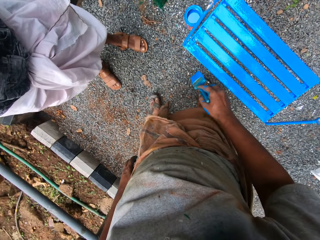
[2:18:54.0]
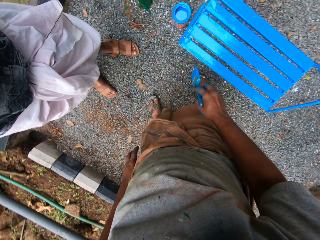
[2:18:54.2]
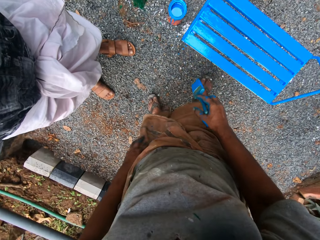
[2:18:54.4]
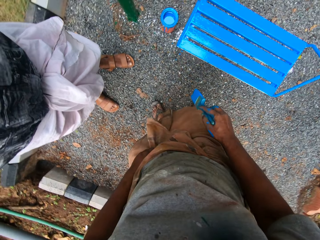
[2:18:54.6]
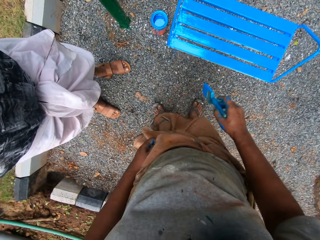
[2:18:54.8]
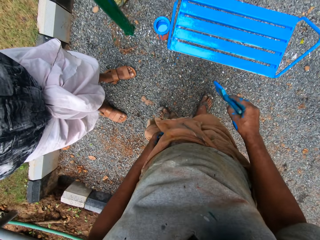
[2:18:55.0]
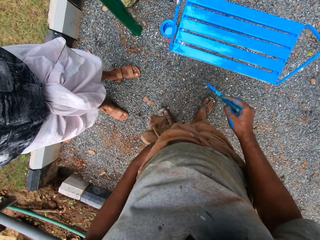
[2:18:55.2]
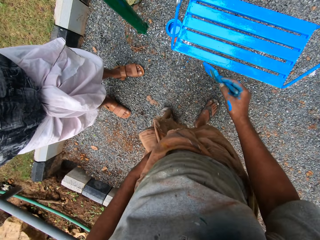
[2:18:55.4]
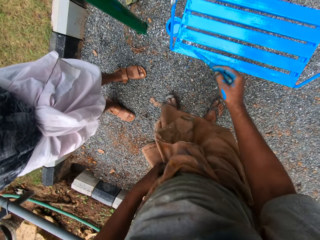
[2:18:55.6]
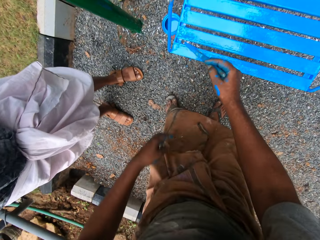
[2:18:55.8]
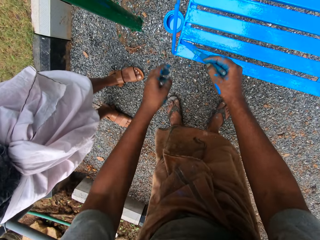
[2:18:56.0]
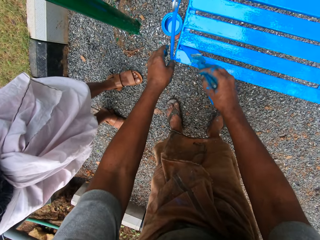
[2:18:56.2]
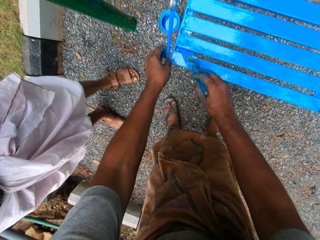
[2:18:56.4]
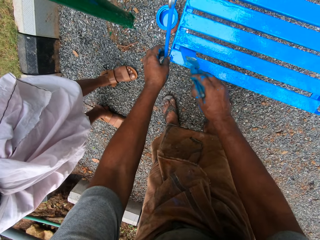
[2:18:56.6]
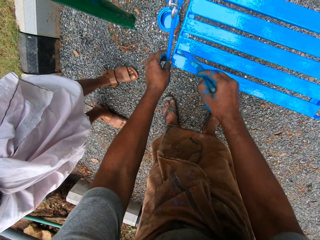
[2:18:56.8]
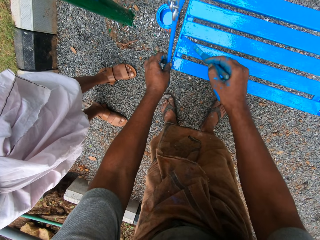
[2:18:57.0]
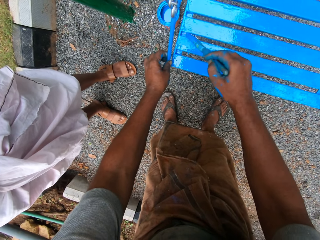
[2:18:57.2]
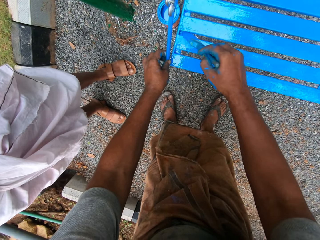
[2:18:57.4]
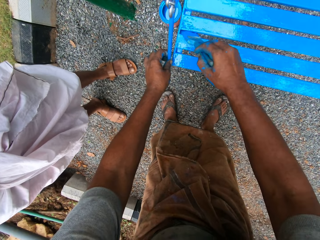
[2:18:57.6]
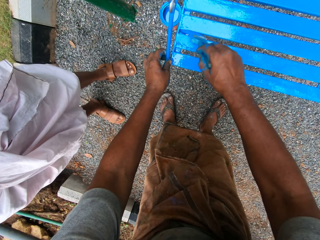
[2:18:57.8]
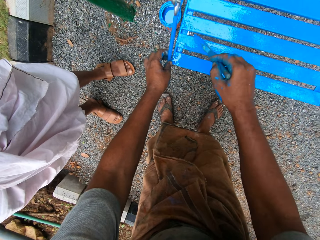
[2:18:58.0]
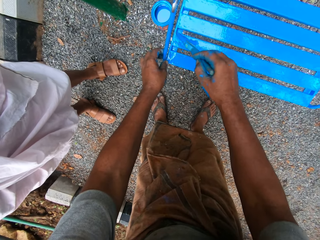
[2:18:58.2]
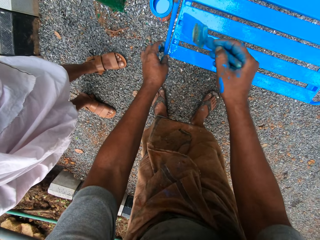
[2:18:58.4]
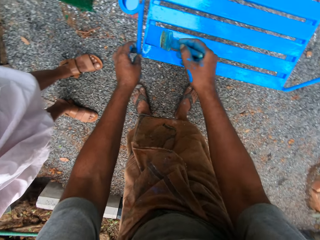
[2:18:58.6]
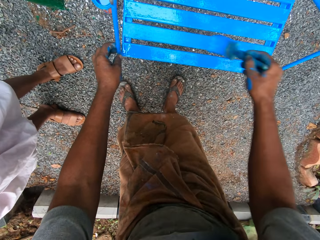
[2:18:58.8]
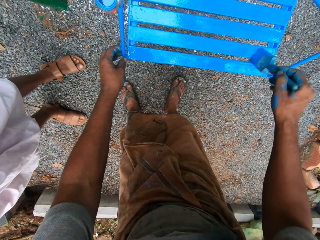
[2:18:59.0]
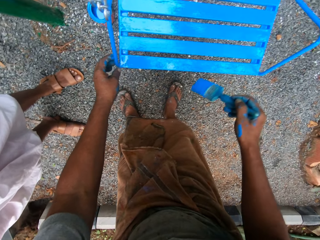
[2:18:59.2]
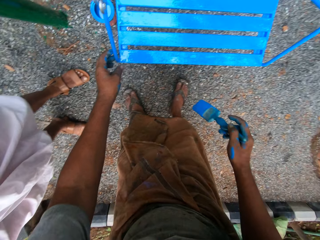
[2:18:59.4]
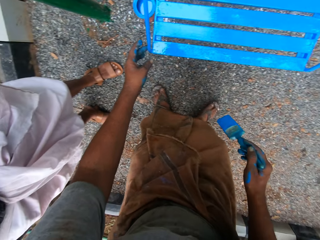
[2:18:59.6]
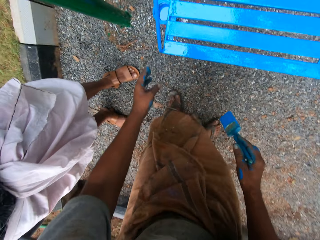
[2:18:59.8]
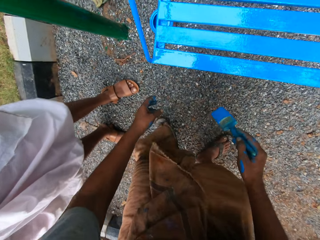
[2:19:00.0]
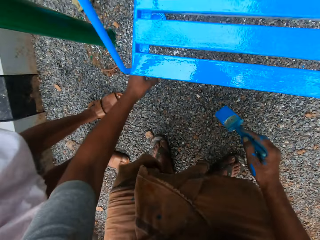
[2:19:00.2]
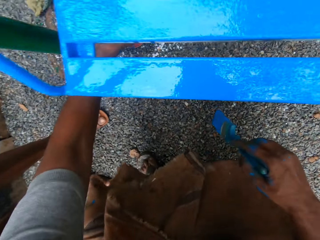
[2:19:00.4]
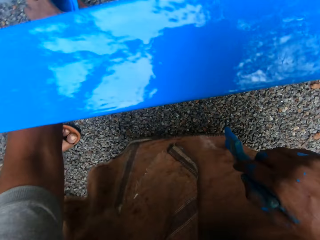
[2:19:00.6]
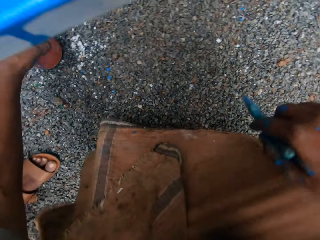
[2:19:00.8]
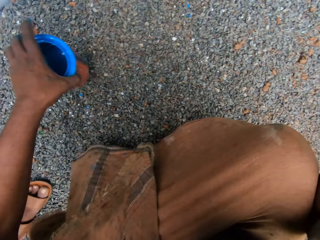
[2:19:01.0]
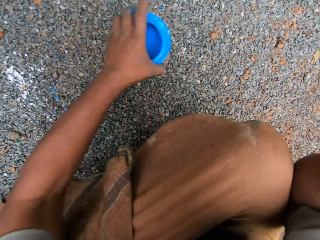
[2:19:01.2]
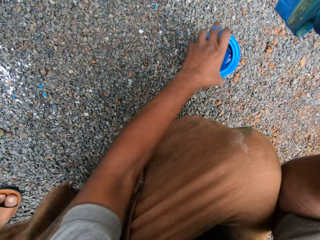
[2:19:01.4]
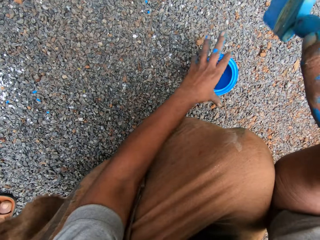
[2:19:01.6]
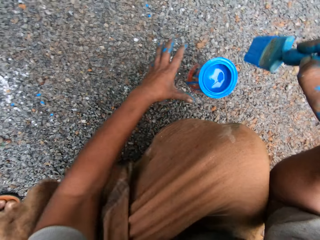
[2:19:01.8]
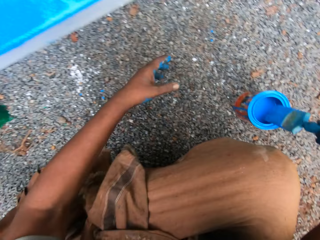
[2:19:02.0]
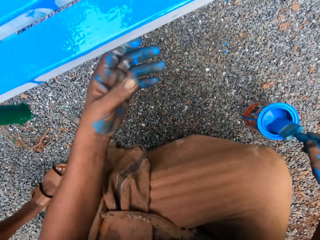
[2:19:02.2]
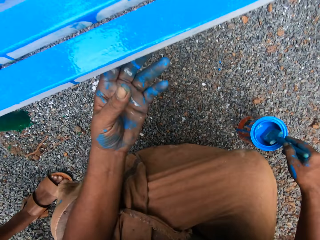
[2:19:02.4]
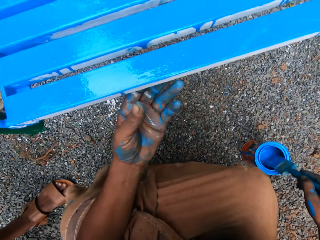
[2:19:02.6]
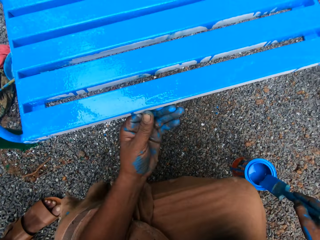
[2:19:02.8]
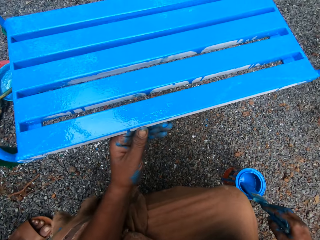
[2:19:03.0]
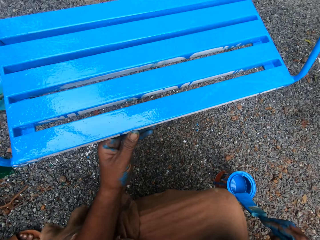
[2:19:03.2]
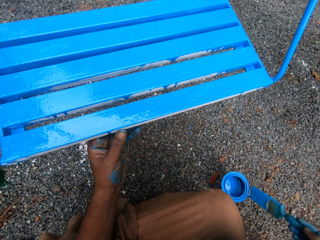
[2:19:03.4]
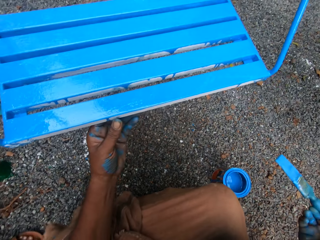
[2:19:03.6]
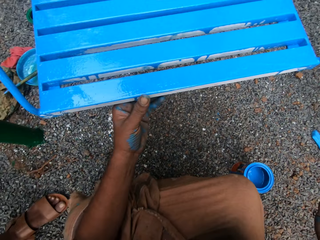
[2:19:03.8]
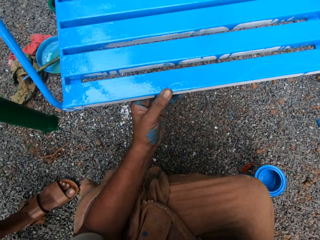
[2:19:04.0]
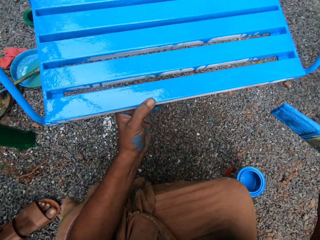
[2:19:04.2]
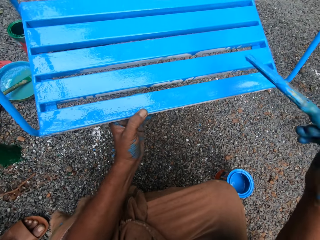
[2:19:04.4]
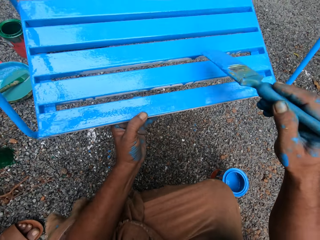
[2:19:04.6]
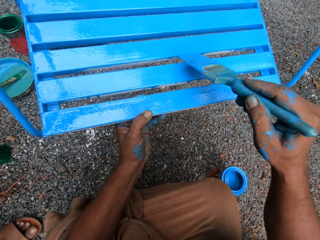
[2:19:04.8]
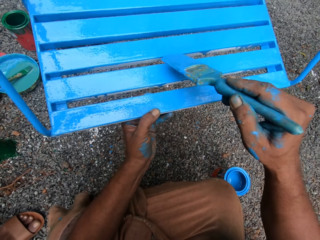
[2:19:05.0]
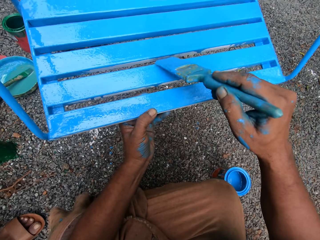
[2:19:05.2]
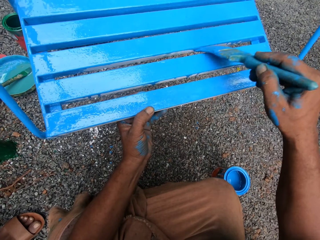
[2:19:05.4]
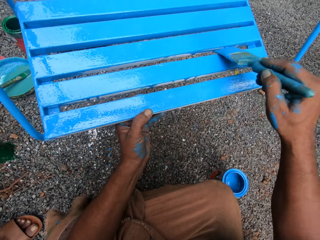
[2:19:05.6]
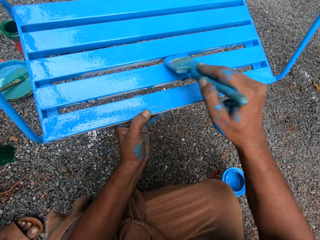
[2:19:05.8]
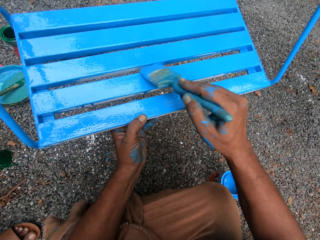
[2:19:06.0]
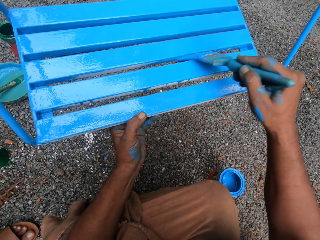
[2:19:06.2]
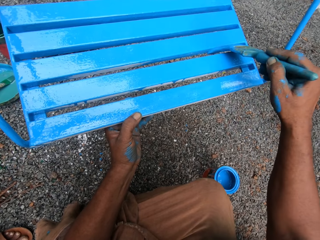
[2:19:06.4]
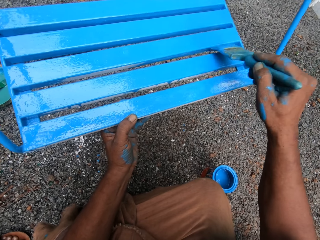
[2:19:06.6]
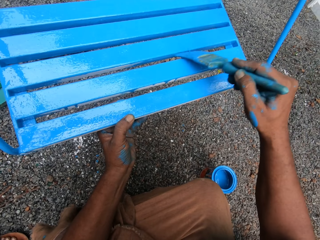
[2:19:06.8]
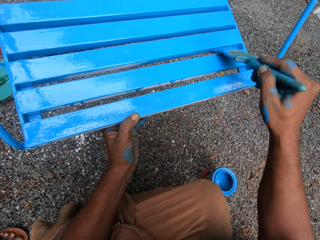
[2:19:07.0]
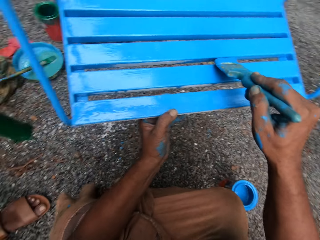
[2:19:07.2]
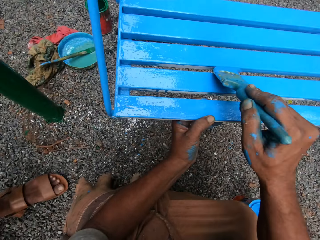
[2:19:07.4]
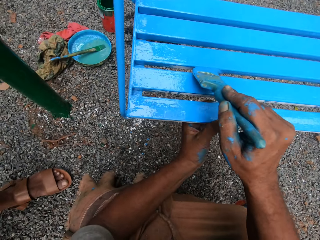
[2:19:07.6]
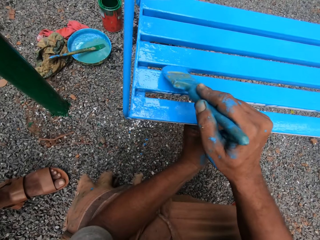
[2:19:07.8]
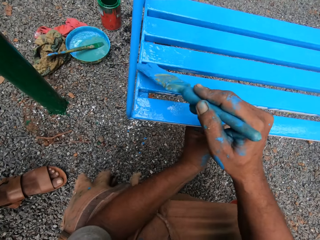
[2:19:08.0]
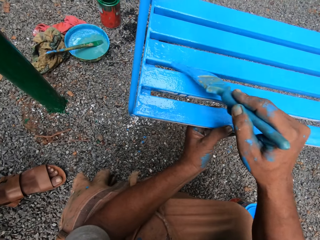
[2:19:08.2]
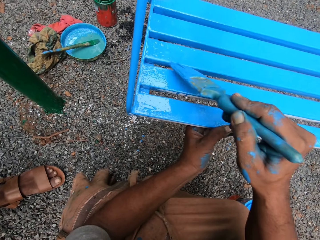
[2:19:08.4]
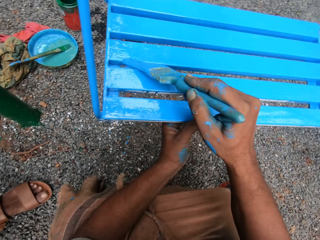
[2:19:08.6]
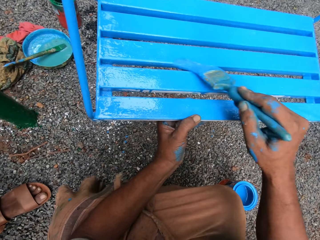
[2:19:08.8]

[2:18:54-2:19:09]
The camera wearer paints the swing seat on the swing set with the paint brush in his right hand. He touches the swing seat on the swing set with his left hand. He bends to continue painting. He bends down to take the paint. He adjusts the can of paint on the ground with his left hand. He dips the paint brush in his right hand into the can of paint on the ground. He touches the swing seat on the swing set with his left hand. He wipes the paint brush in his right hand on the edge of the can of paint on the ground. He paints the swing seat on the swing set with the paint brush in his right hand while talking to a man.

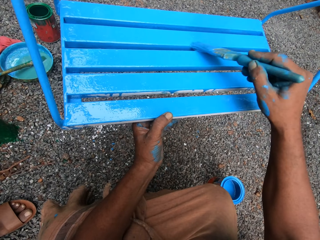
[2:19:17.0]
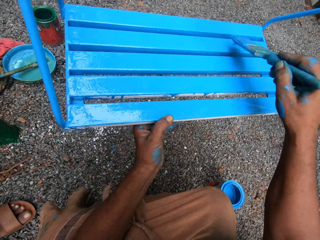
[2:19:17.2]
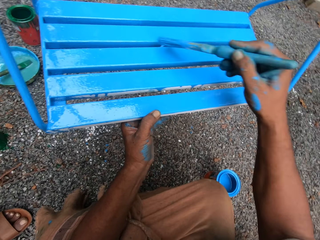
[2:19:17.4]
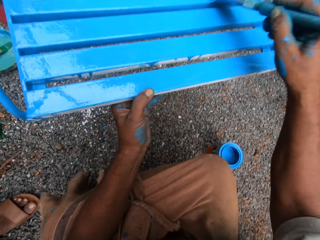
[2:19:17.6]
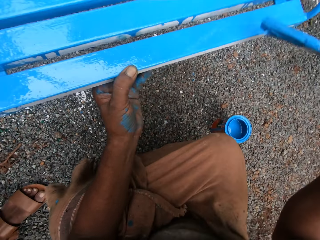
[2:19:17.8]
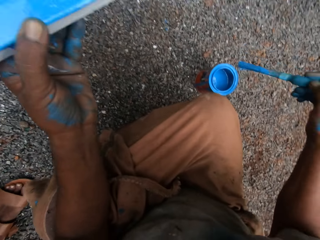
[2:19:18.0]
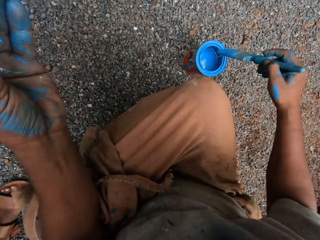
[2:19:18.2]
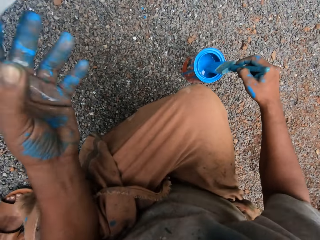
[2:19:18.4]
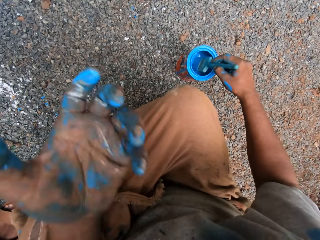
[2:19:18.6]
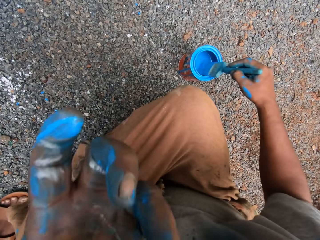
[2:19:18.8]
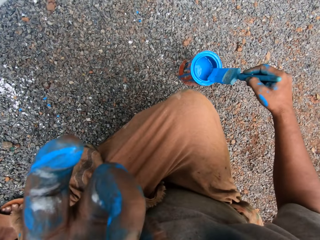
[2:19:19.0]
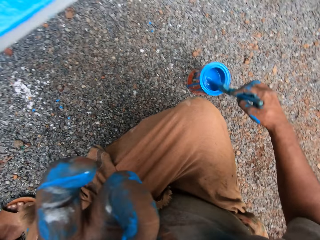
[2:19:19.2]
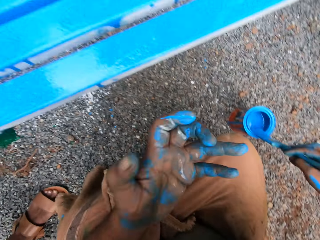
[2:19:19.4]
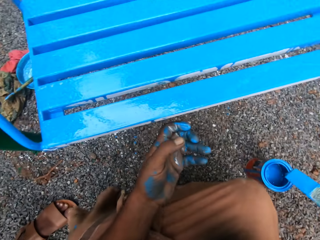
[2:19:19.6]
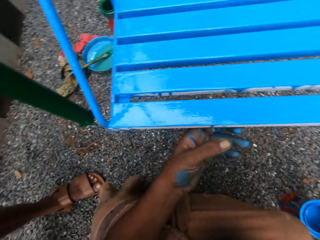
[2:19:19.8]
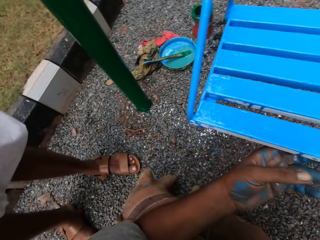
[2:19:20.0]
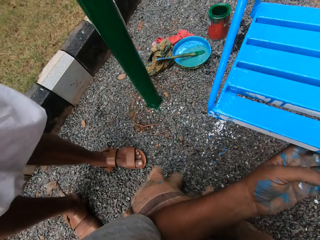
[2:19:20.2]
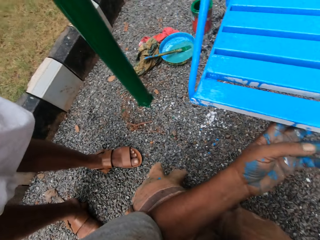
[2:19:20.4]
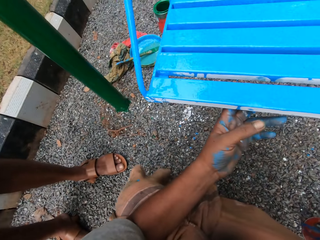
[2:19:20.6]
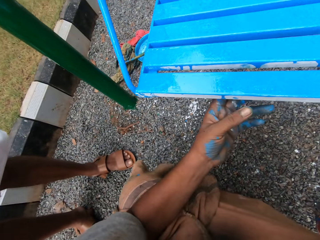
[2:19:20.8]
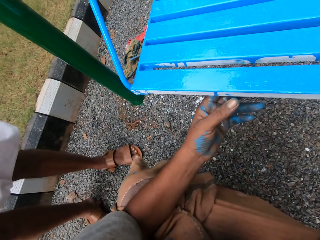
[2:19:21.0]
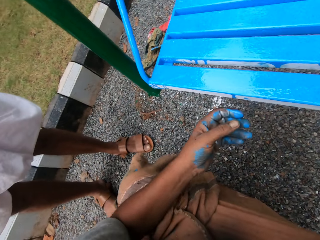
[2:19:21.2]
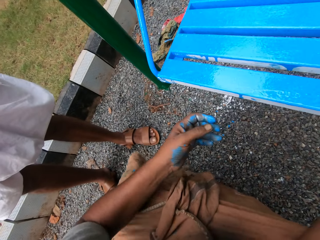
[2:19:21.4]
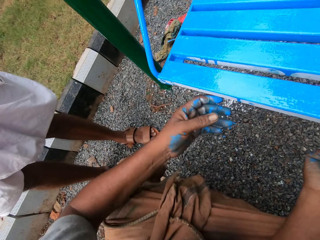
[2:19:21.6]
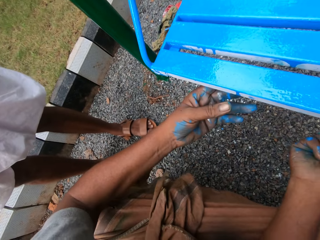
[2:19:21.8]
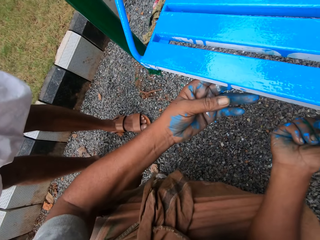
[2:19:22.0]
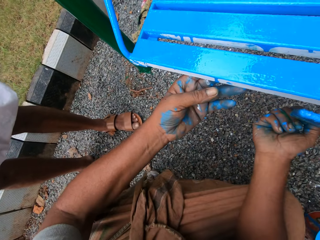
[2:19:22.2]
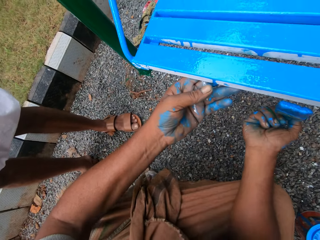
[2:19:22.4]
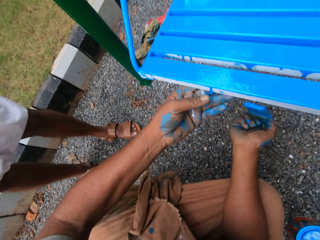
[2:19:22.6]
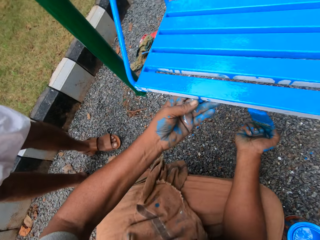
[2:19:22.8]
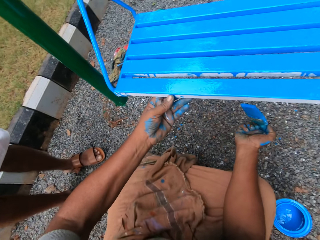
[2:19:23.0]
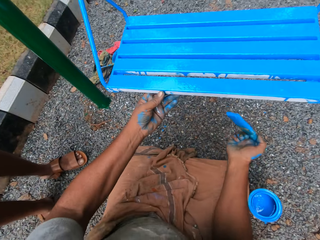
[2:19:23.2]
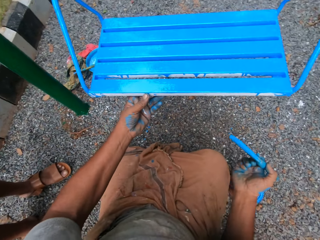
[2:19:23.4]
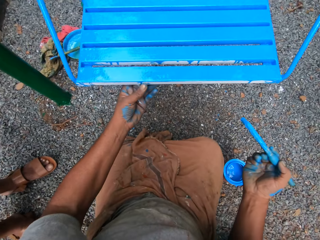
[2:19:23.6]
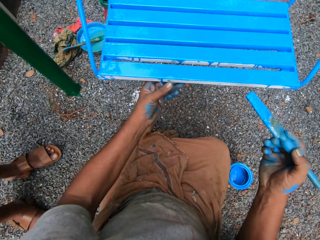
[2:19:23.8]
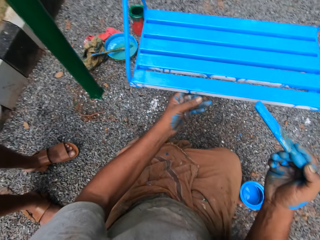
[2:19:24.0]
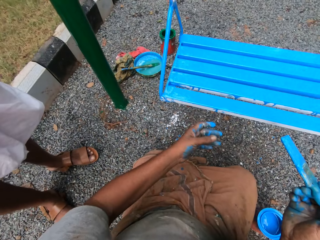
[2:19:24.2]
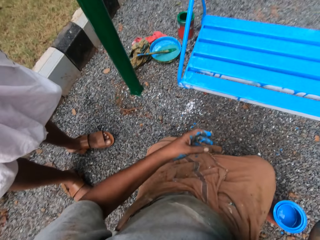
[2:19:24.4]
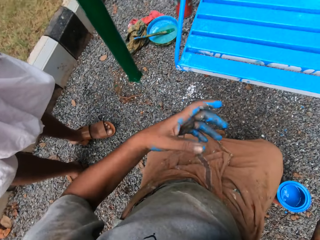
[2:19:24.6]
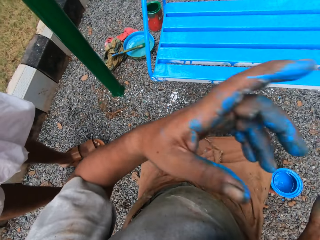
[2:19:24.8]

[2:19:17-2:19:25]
The camera wearer dips the paint brush in his right hand into the can of paint on the ground. He wipes the paint brush in his right hand on the edge of the can of paint on the ground. He touches the swing seat on the swing set with his left hand. He continues to paint. He adjusts his left hand on the swing seat on the swing set.
